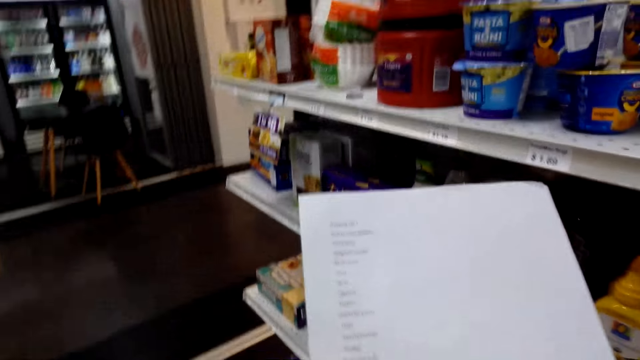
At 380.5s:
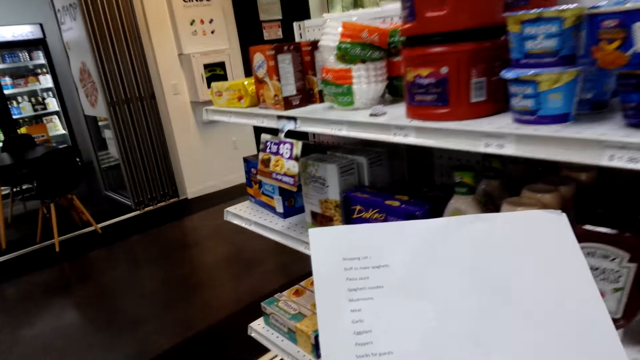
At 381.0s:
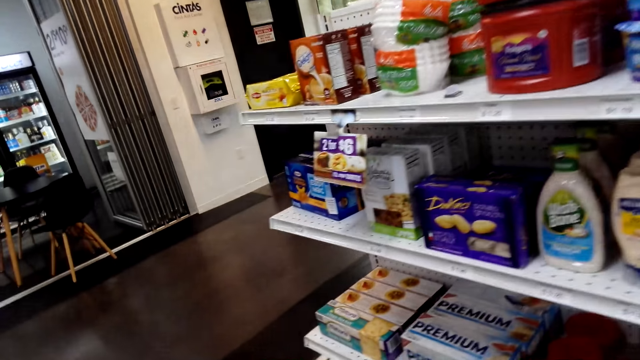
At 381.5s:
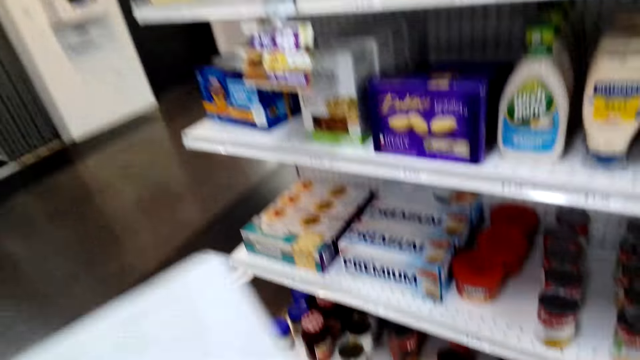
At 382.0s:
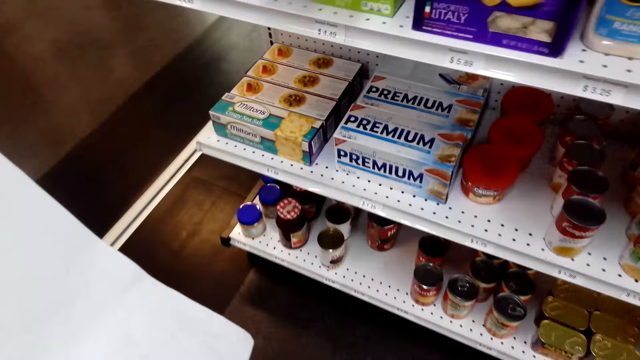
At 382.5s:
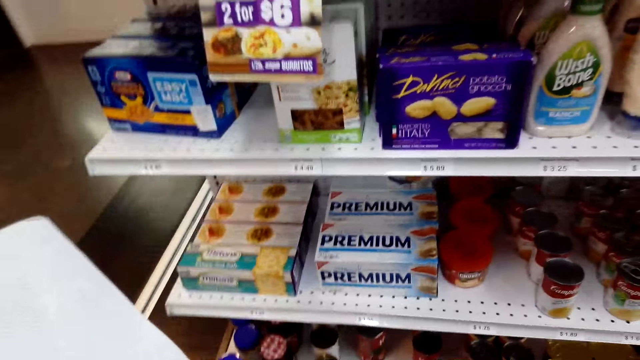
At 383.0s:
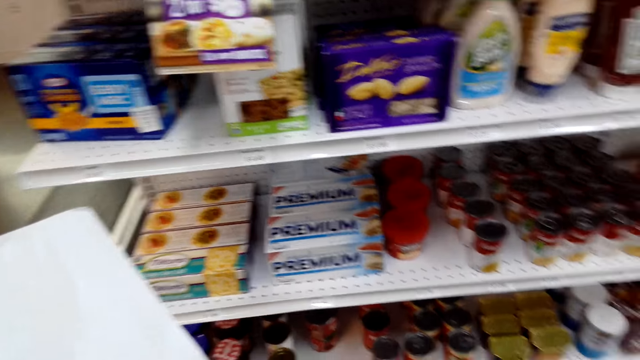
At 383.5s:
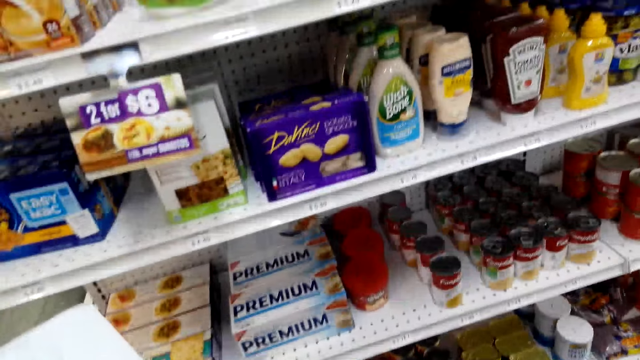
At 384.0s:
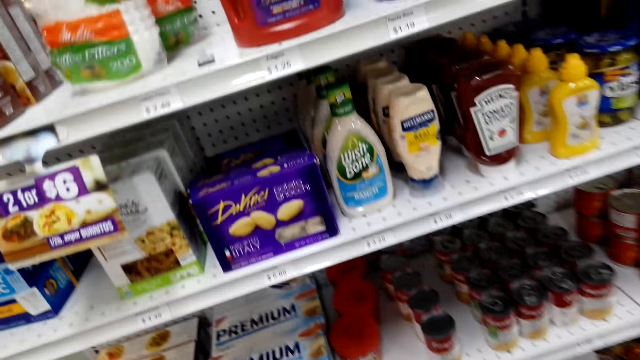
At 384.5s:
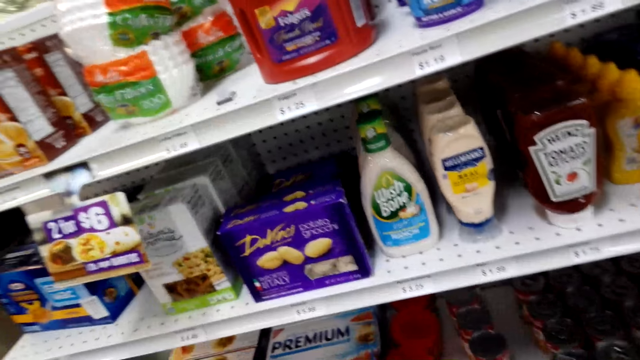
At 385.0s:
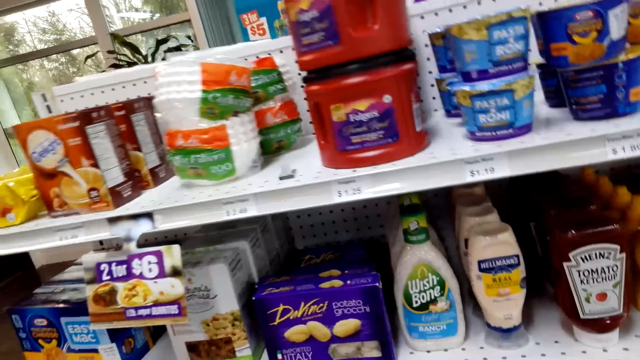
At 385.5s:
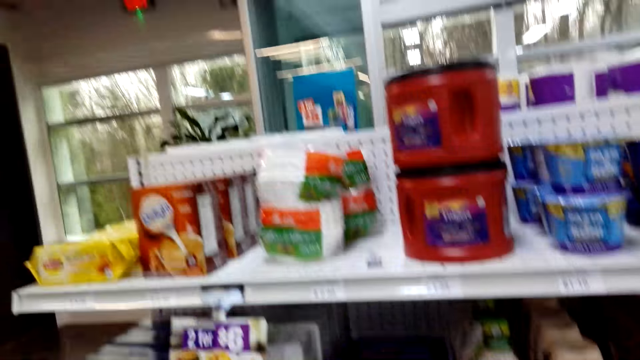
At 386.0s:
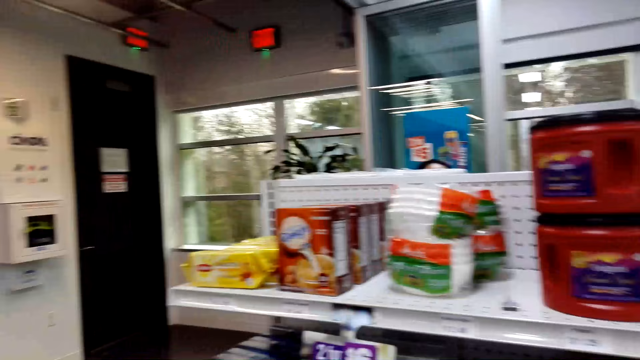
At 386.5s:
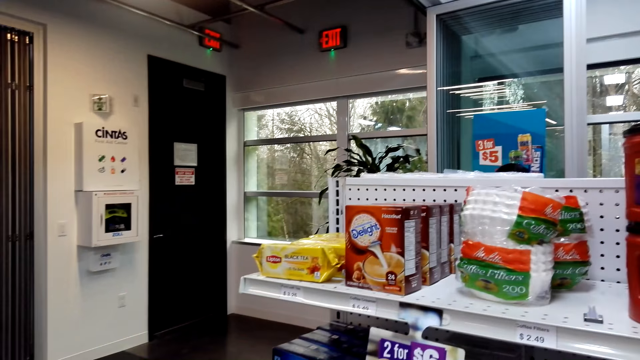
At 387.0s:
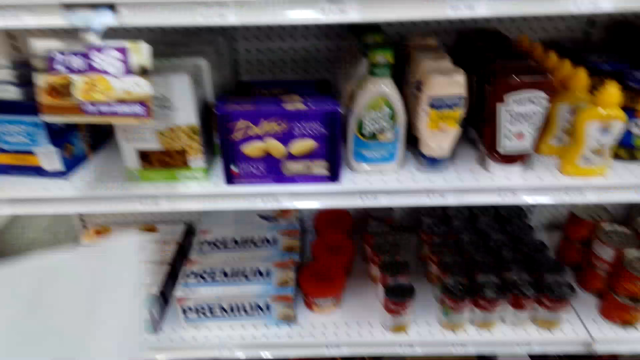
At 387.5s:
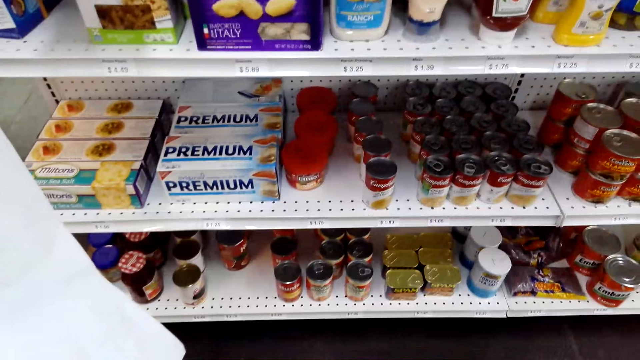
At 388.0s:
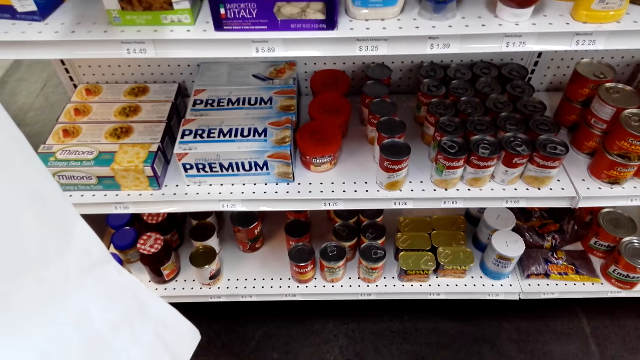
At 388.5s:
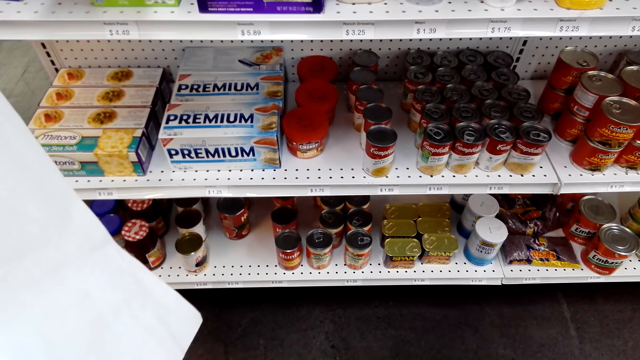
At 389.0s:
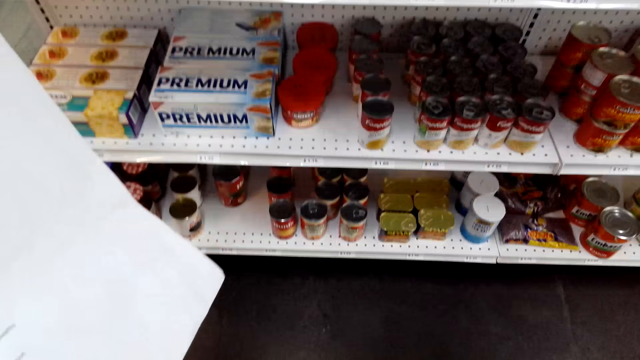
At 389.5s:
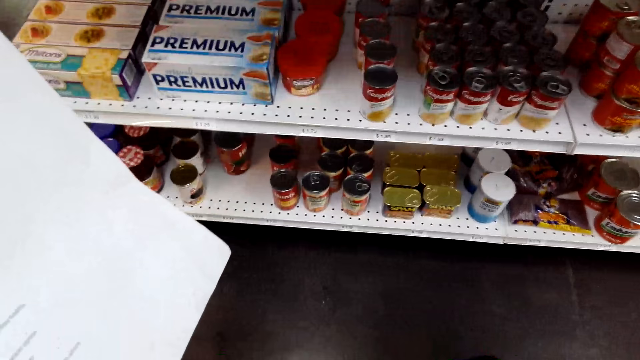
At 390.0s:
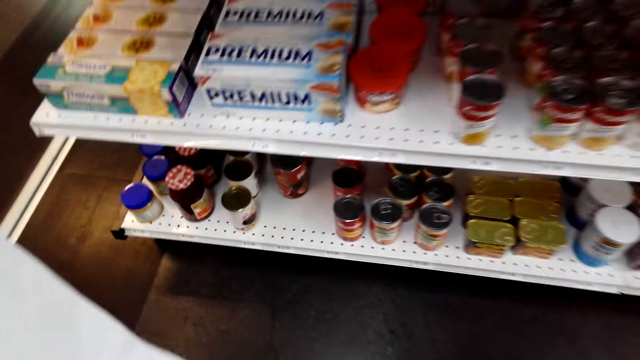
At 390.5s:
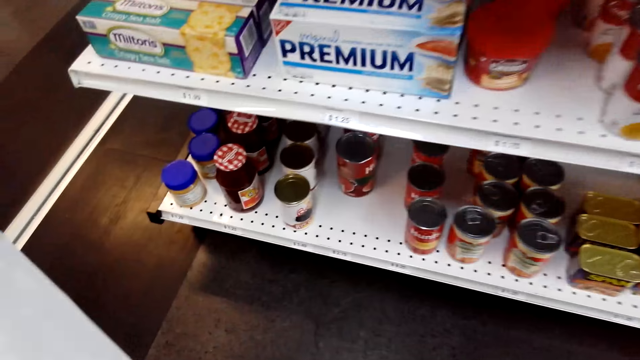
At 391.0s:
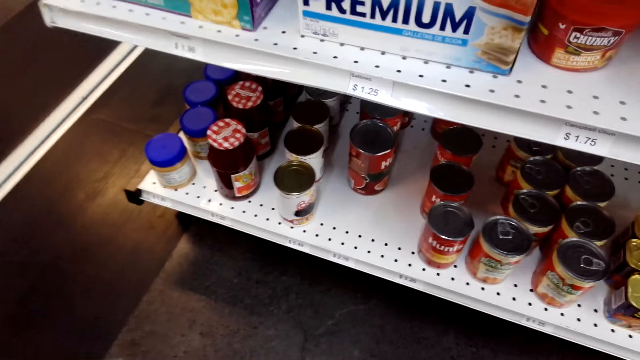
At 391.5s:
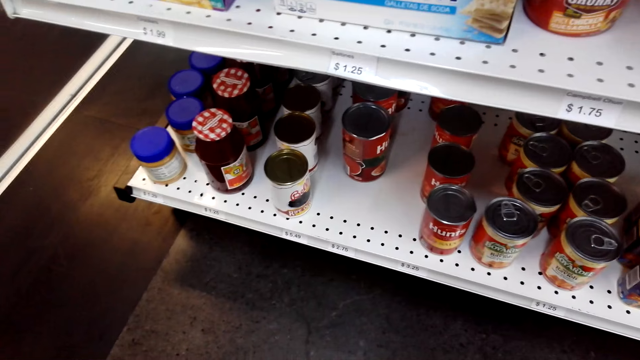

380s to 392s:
The camera wearer looks at the shopping list or paper. They look at the items on the shelf, lower the paper, and look around.

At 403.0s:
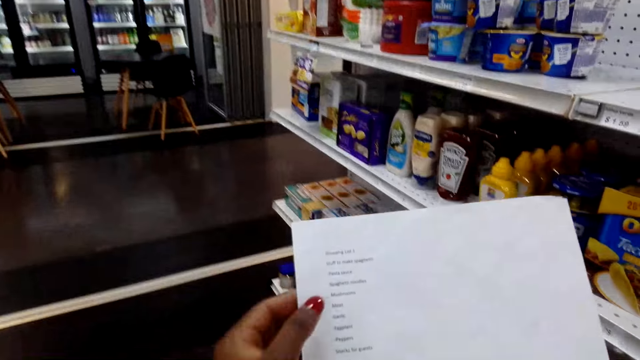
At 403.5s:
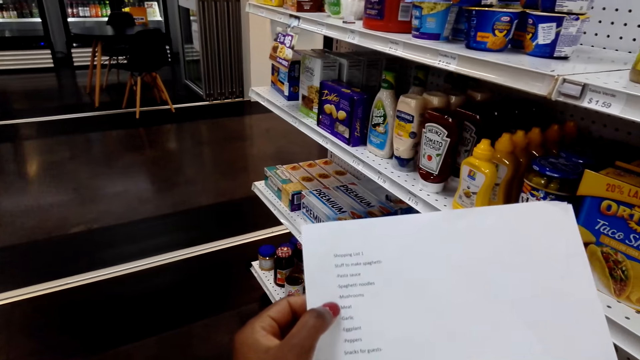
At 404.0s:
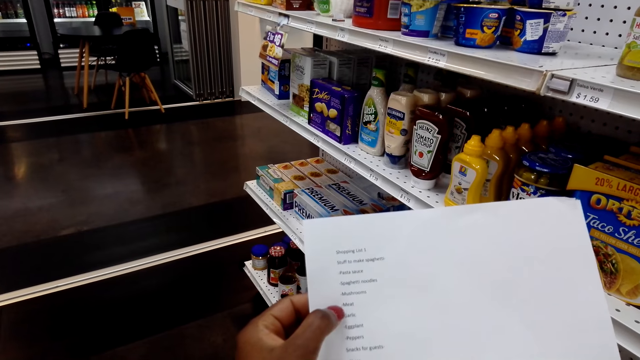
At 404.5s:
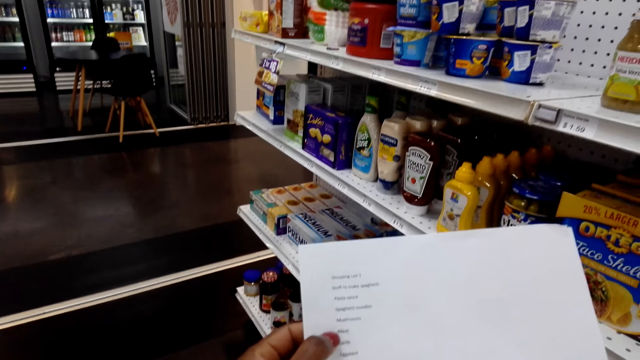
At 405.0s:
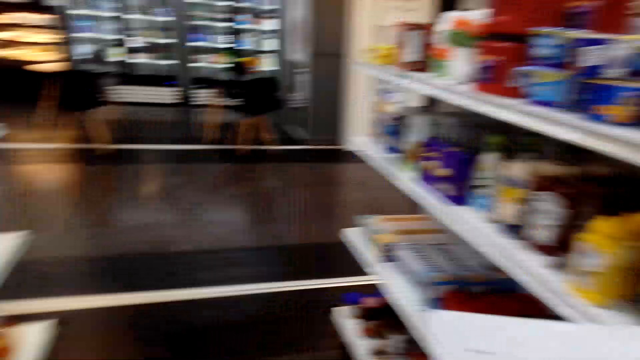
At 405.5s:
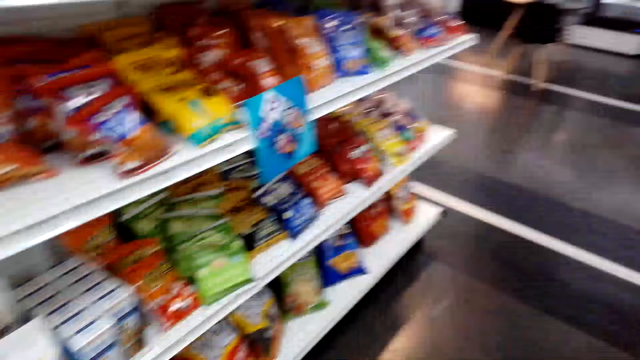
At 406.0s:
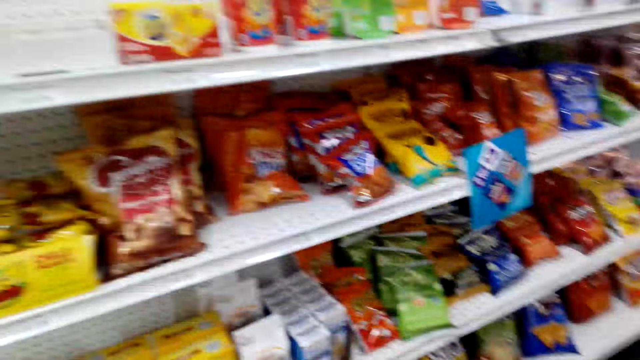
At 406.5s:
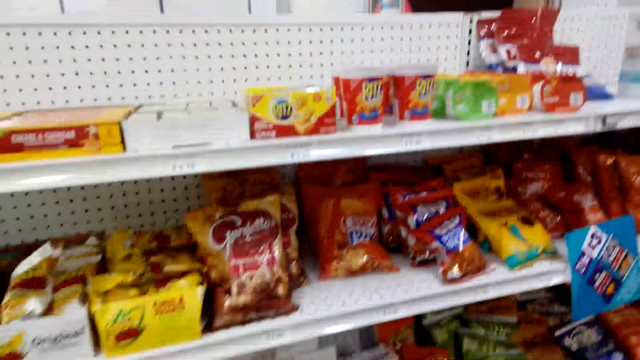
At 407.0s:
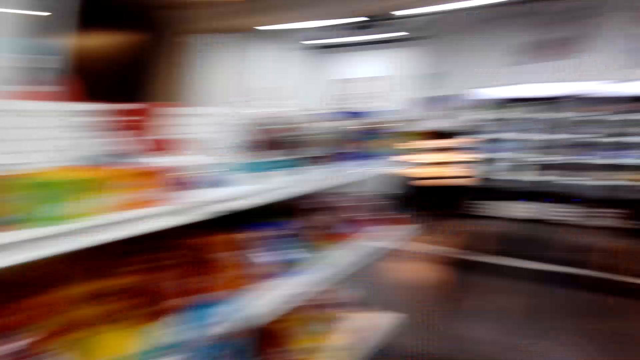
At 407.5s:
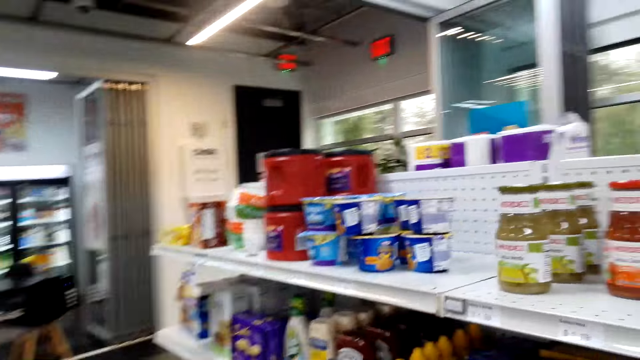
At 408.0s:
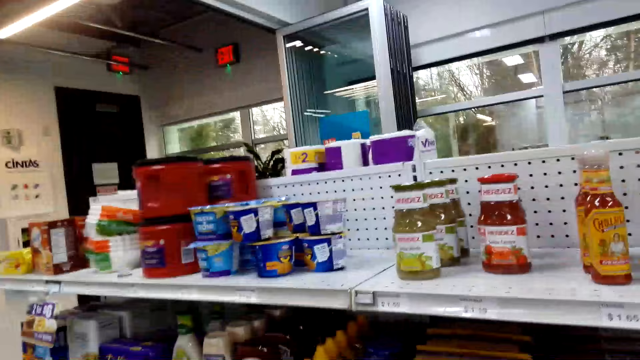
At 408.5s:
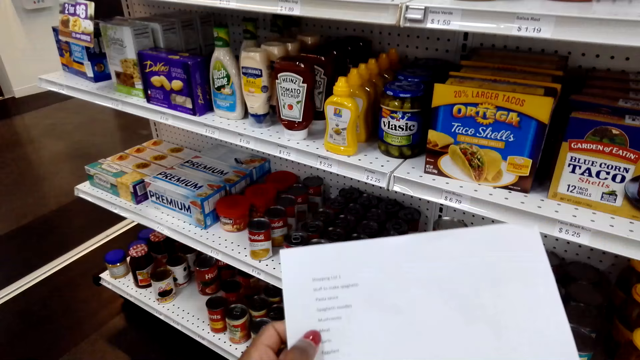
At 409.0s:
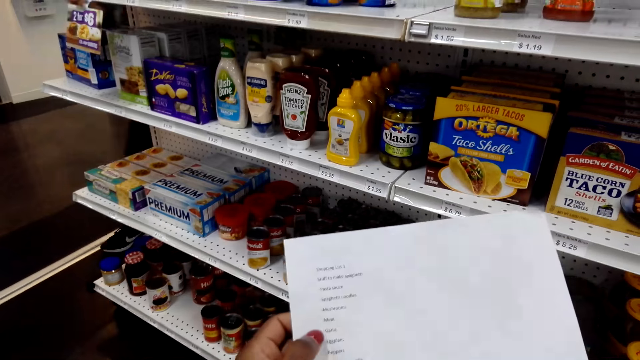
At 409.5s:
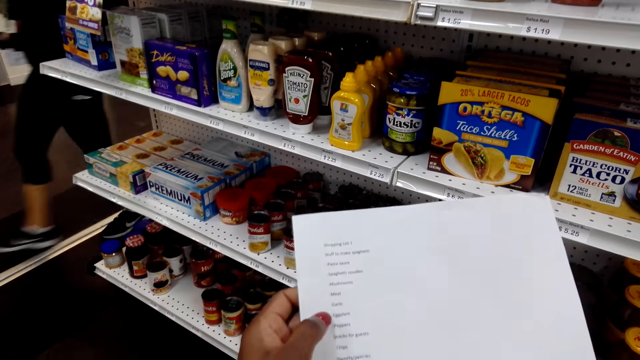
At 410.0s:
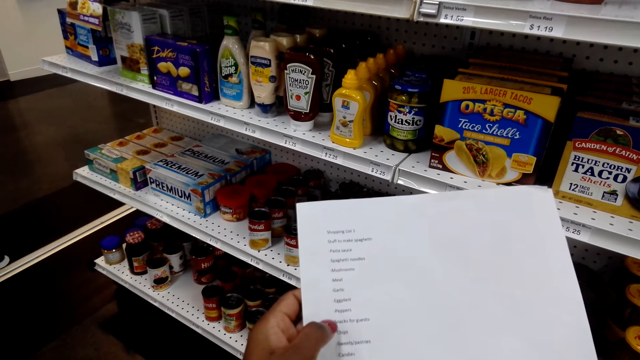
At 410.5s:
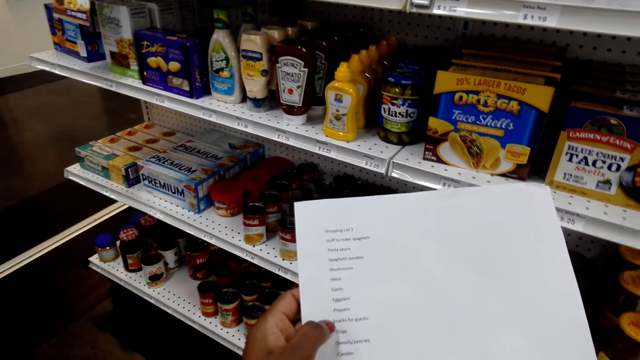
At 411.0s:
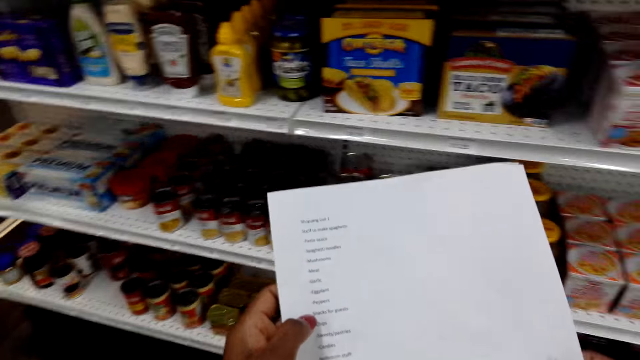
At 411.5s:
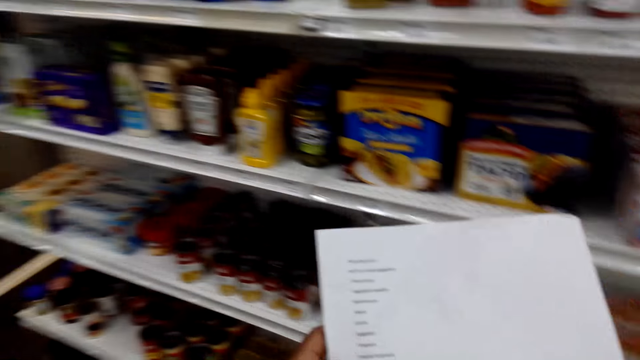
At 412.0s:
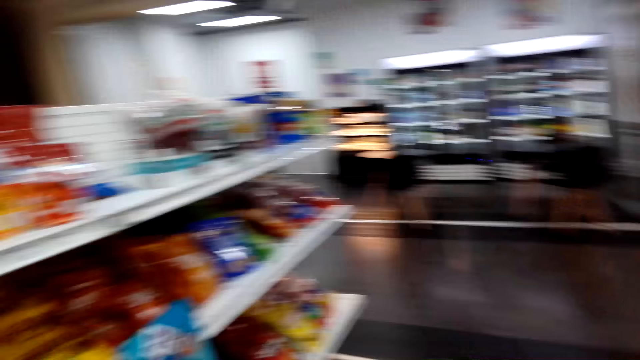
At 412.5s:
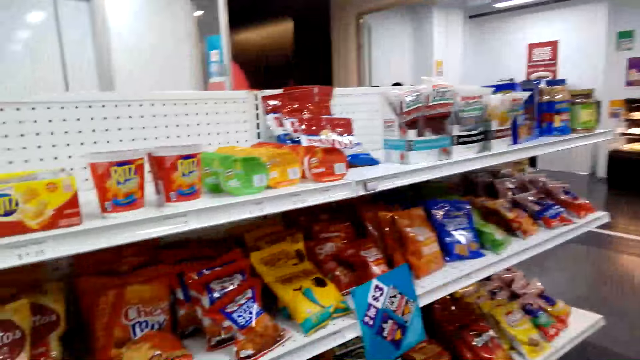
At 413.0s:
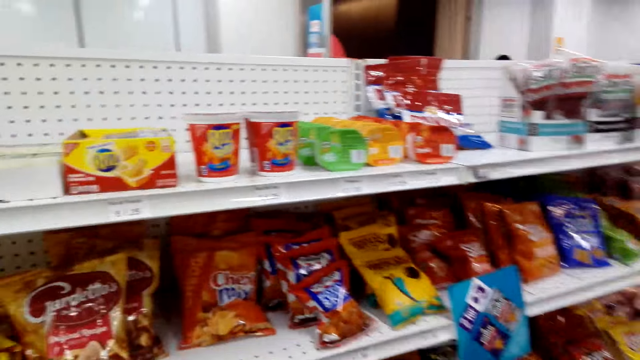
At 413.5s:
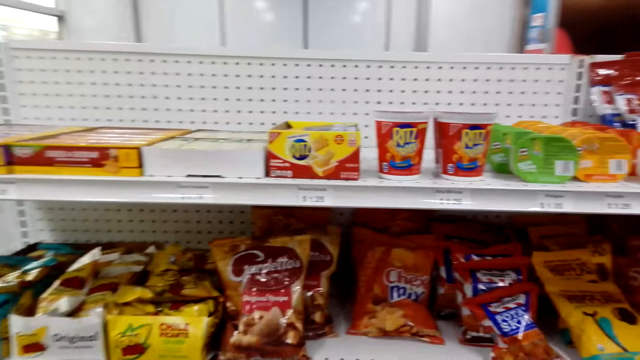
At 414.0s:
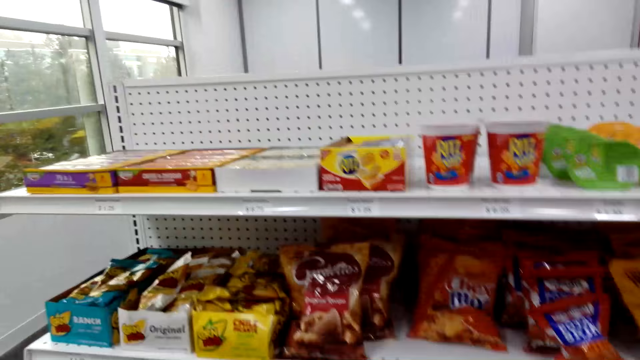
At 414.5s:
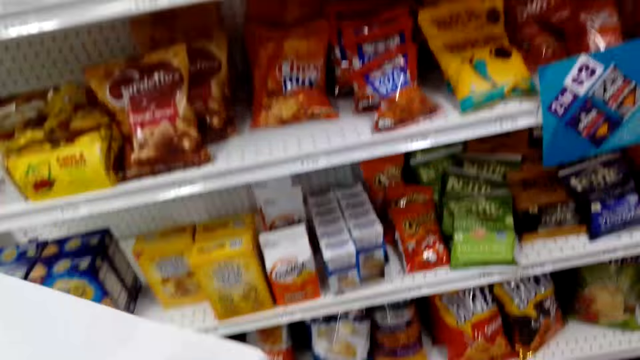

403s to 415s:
The camera wearer looks at the shopping list. They look around, look at the items on the shelf, and look at the shopping list. A lady moves around. The camera wearer looks around and looks at the items on the shelf.
